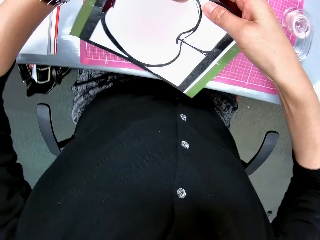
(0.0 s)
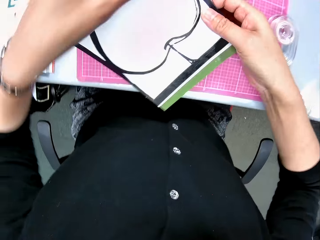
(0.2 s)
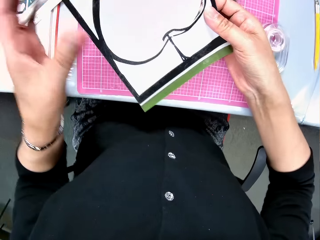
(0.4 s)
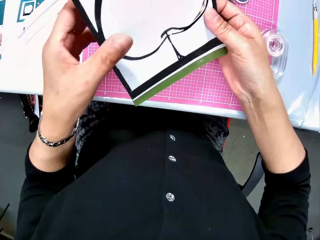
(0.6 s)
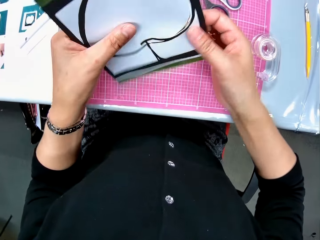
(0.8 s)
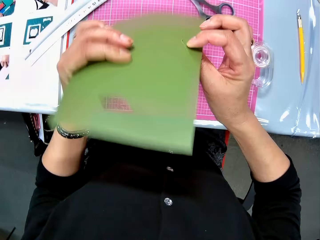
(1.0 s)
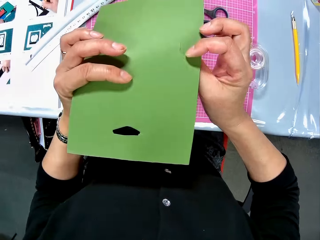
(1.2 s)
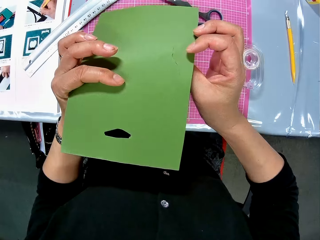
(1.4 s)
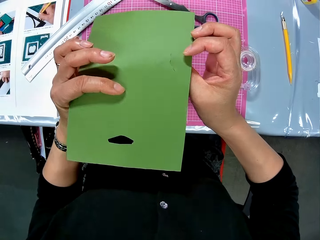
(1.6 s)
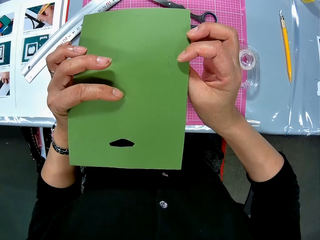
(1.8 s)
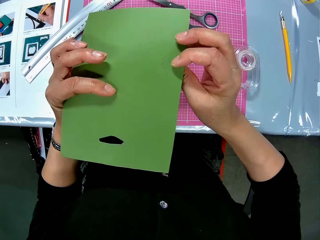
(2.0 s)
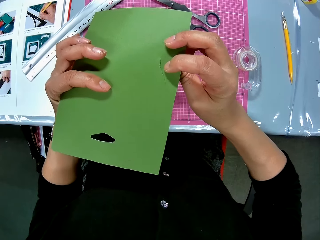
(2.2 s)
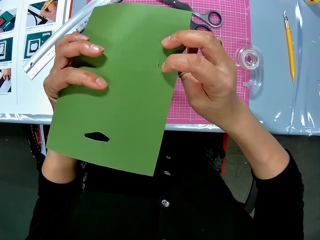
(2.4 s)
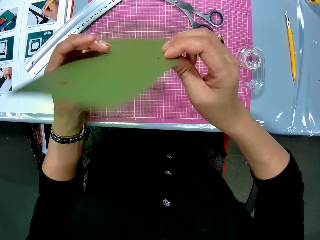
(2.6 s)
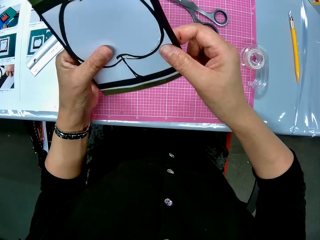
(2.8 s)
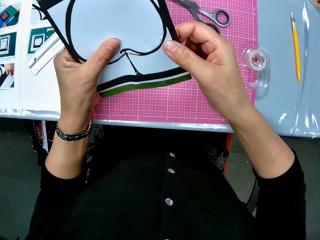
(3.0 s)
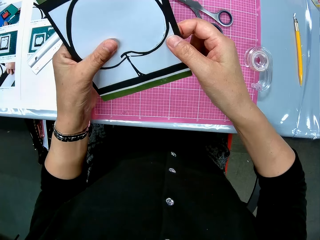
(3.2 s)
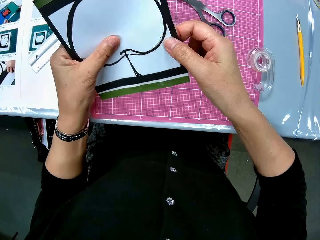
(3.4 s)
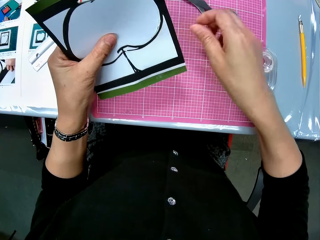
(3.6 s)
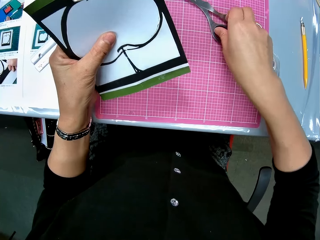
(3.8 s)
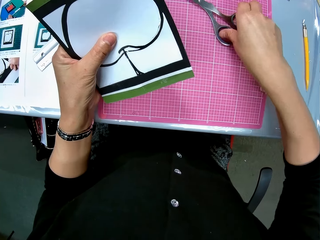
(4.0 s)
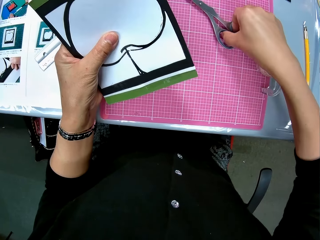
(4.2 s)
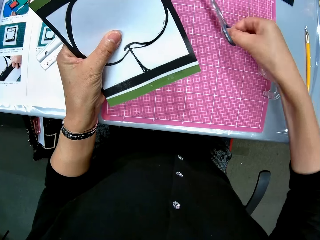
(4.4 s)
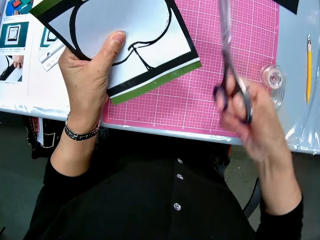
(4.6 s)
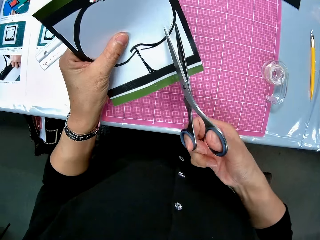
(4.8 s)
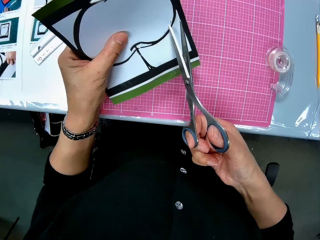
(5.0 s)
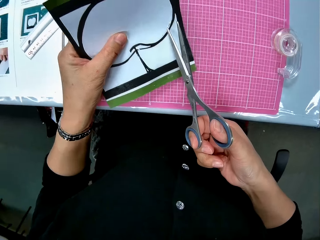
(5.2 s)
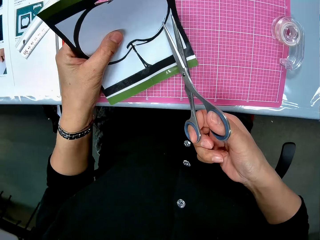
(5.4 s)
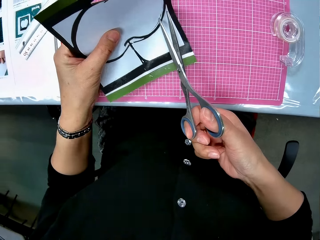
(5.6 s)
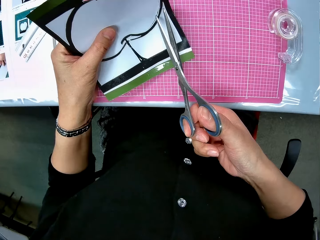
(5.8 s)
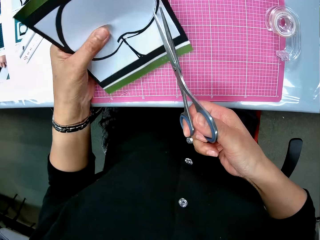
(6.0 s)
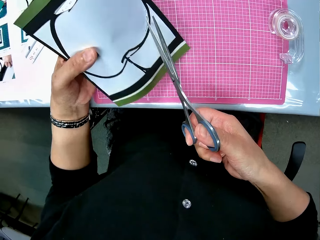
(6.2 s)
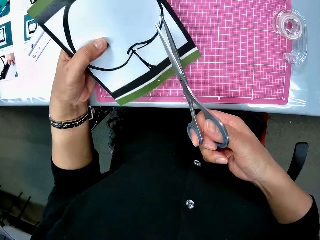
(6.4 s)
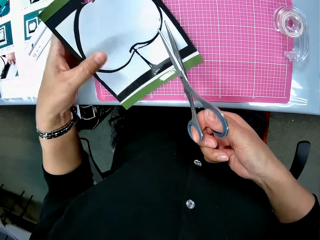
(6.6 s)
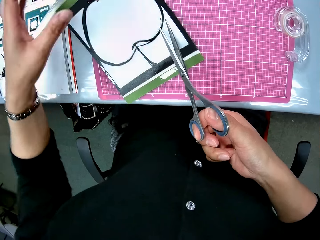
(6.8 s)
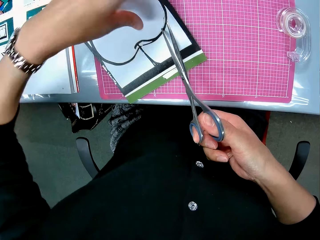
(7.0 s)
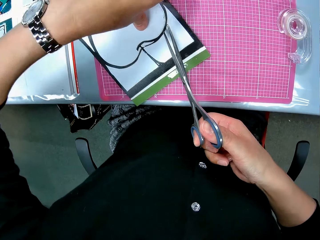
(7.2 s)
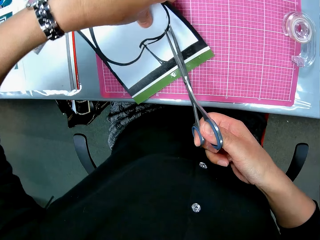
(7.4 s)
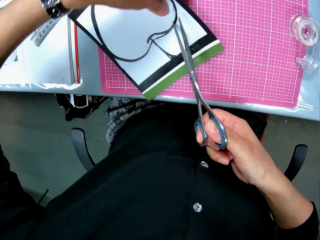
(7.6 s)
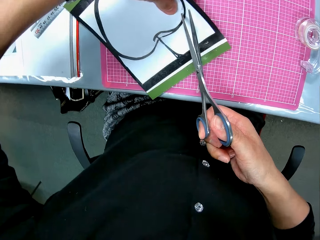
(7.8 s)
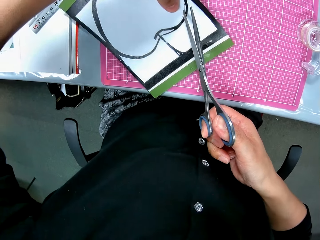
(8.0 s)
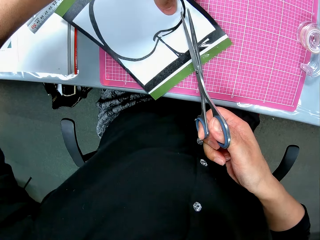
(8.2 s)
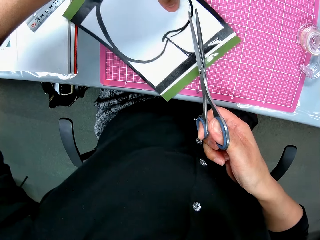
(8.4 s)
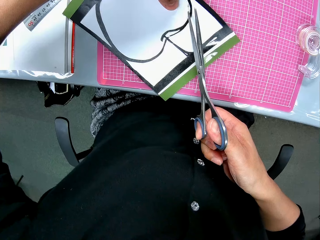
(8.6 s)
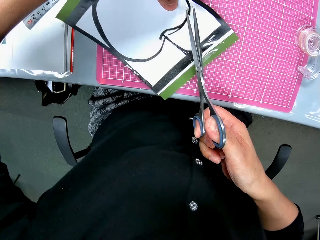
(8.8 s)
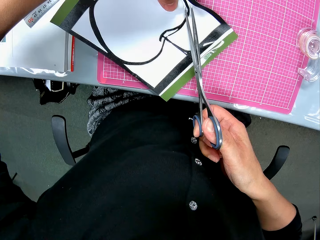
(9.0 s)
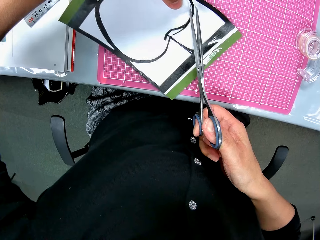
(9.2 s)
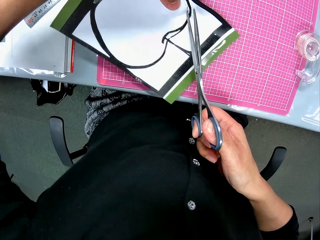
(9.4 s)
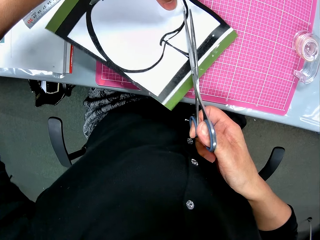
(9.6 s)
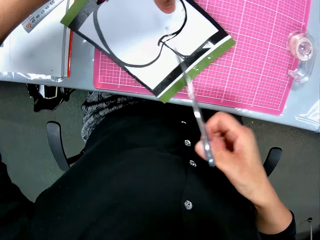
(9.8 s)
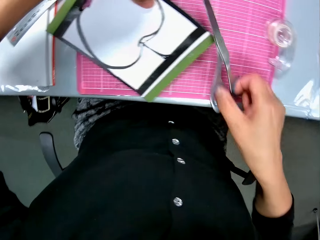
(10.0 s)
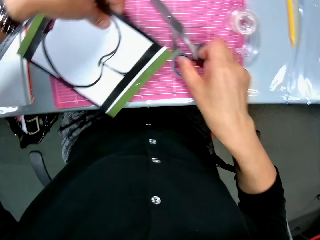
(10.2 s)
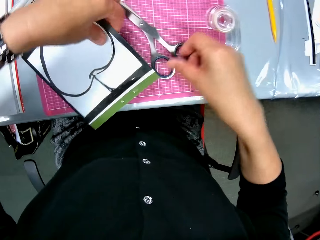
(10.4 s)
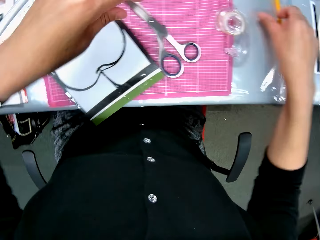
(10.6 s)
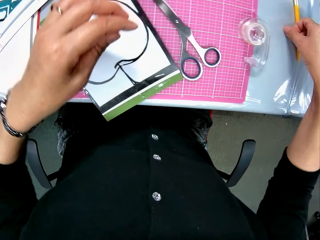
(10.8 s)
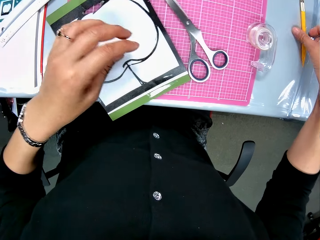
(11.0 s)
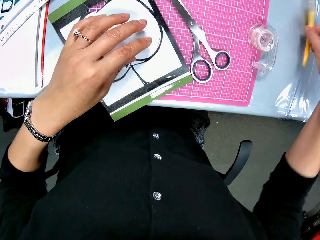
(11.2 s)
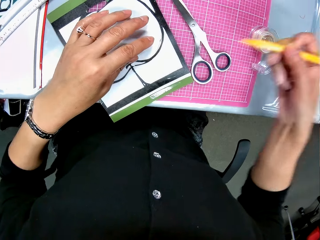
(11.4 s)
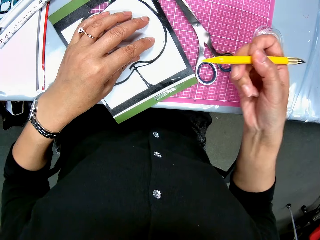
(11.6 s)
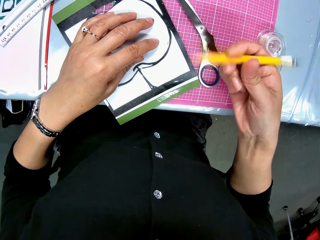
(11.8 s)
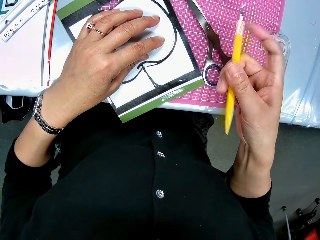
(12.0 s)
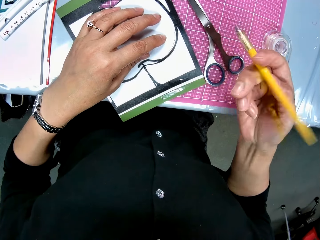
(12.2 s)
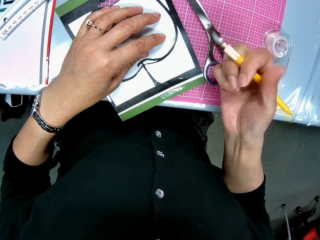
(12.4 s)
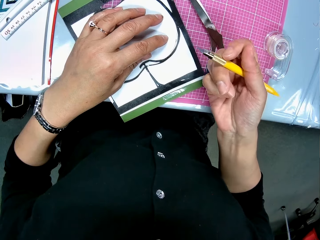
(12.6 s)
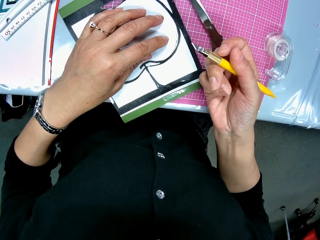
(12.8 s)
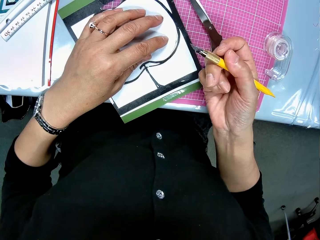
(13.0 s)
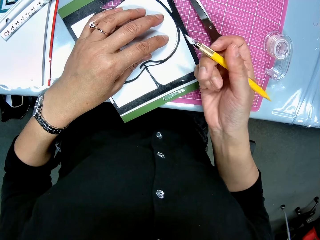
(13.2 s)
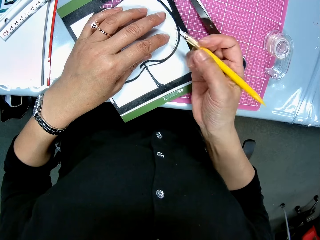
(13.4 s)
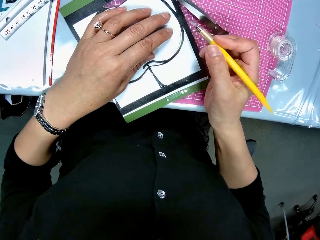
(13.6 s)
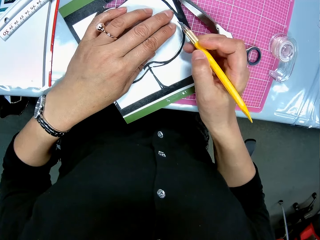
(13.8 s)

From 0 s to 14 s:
The camera wearer holds an art paper or pastel paper drawing with both hands. She flips the art paper over and flips back the art paper. She picks up the scissors on a pink sheet or cutting mat with her right hand. She cuts a drawing on the pastel paper. She places the scissors on the art paper. She drops the art paper on the pink sheet. She drops the scissors on the pink sheet. She picks up an art knife on the table with her right hand. She places her left hand on the art paper.

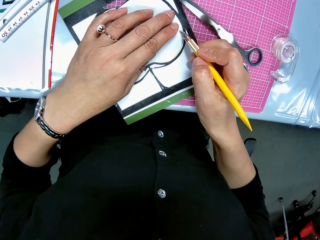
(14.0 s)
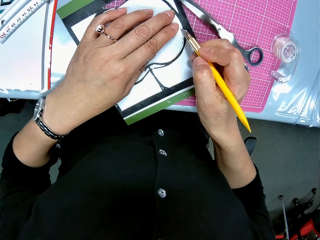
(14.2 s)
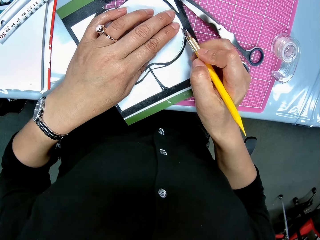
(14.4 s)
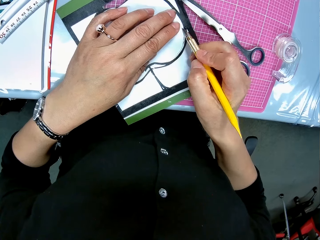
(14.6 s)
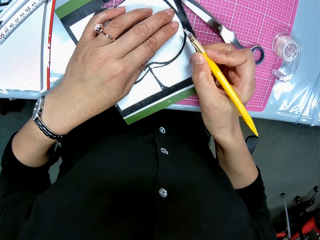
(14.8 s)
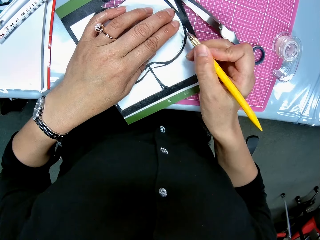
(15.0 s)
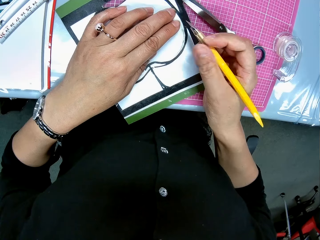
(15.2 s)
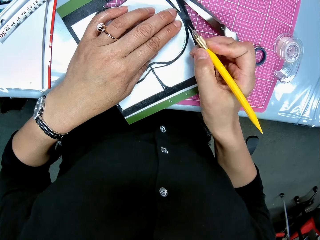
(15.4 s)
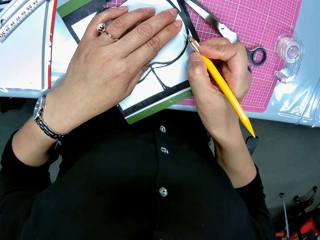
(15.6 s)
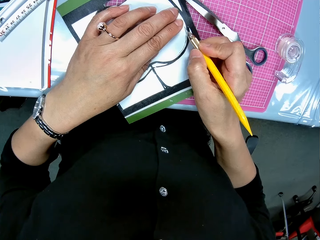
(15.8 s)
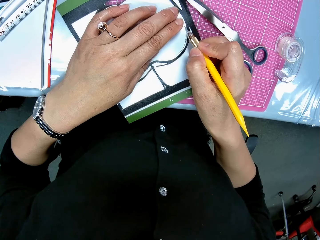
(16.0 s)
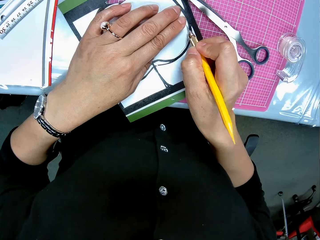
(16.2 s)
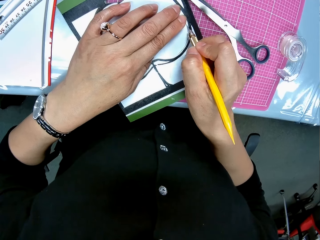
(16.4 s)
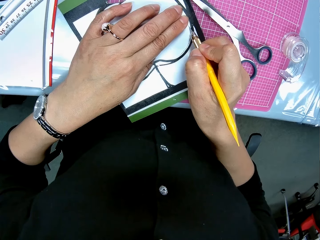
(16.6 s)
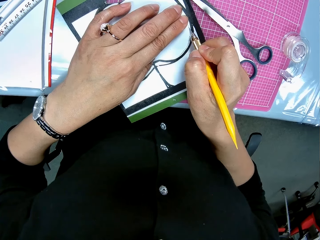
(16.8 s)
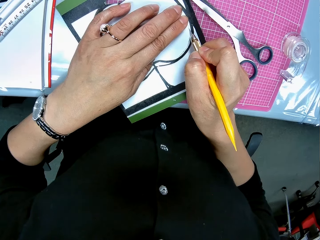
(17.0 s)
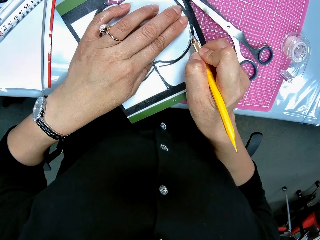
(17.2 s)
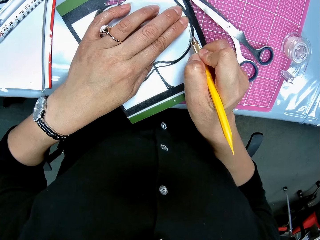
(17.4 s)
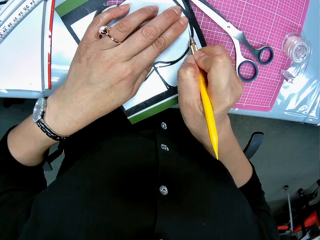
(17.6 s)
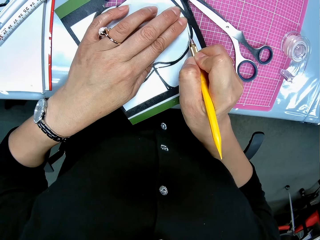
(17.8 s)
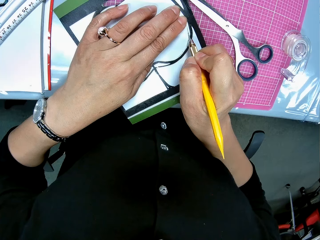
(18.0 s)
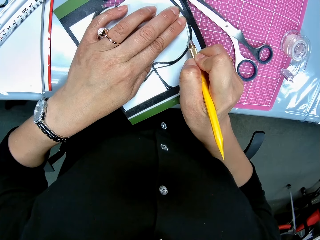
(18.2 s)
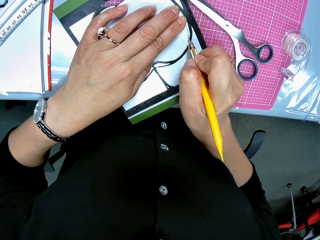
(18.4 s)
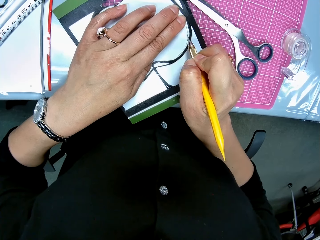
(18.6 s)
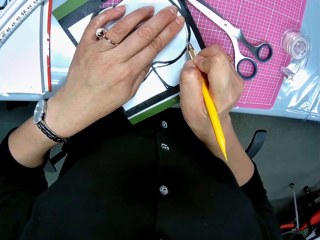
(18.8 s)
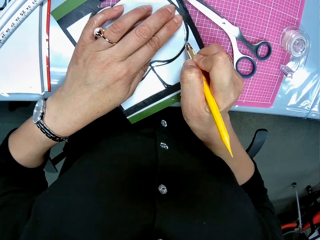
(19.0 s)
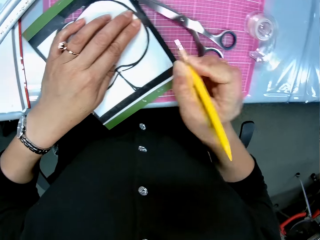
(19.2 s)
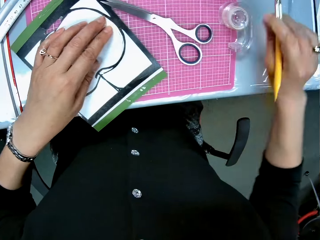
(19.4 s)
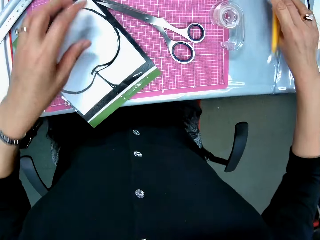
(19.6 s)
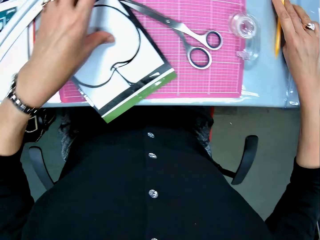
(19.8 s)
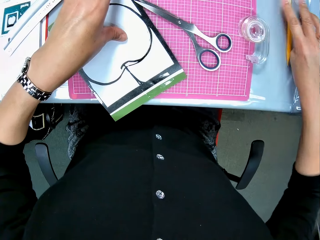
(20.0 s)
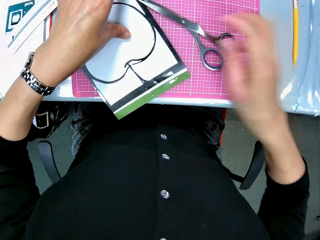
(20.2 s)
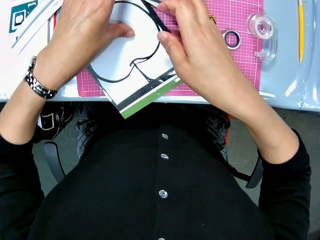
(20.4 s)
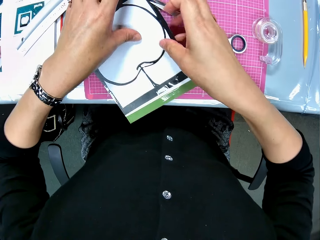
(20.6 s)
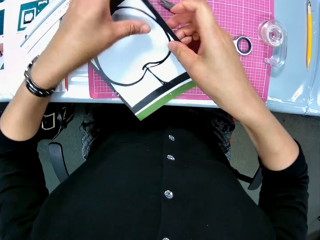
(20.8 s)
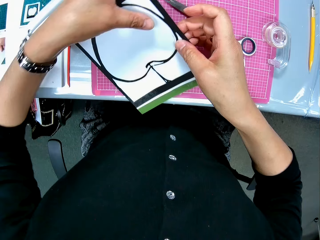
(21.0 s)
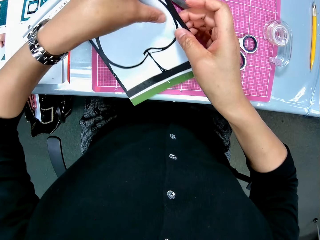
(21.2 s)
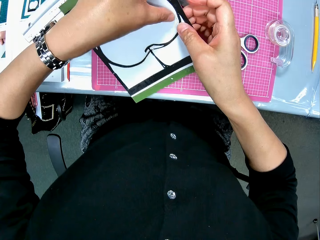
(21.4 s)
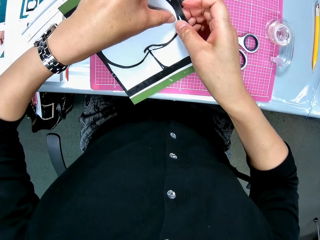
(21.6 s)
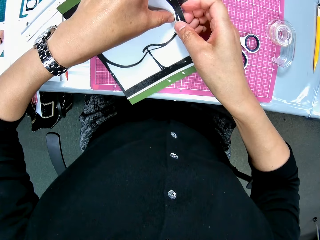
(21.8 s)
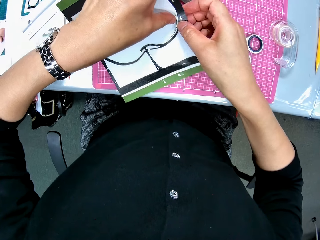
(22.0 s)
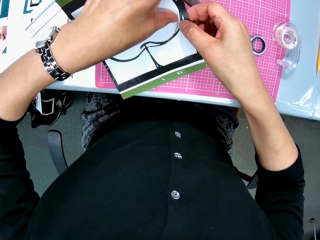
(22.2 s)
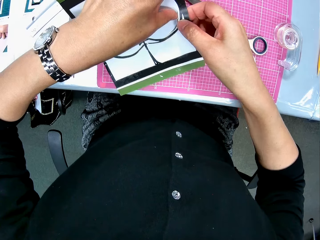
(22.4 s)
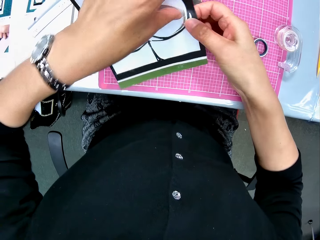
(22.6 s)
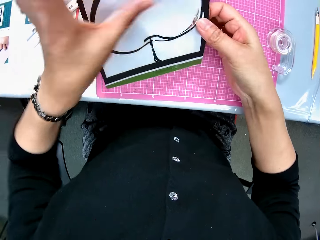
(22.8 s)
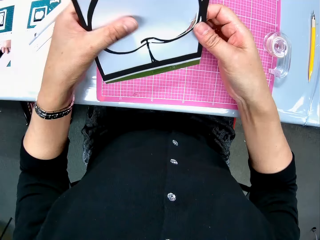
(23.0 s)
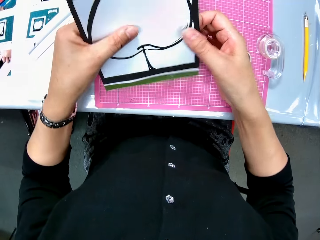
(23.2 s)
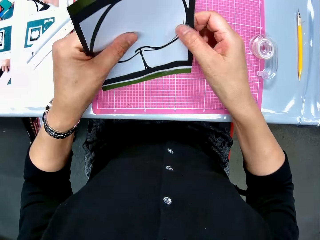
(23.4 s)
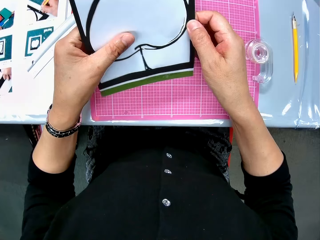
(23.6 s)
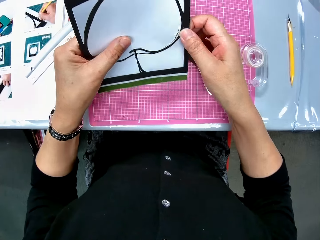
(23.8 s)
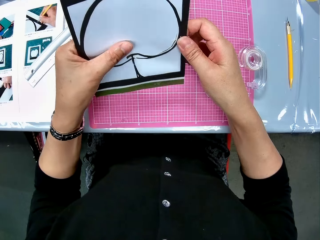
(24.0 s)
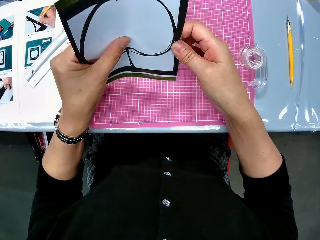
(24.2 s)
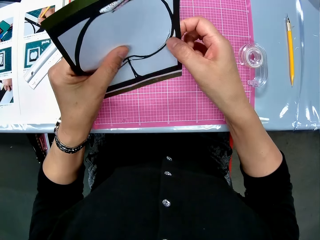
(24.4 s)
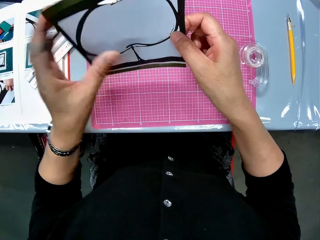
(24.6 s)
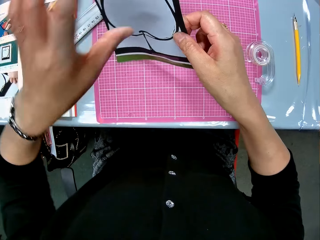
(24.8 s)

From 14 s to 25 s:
The camera wearer rolls the art knife in her hand. She cuts through the art paper with the art knife. She drops the art knife on the table. She picks up the art paper with both hands. She rips the drawing on the pastel paper.
